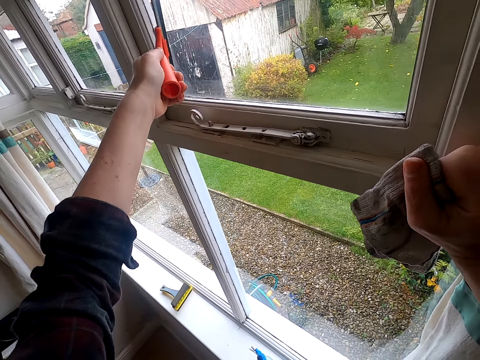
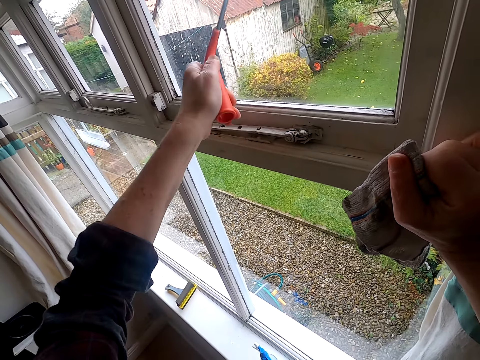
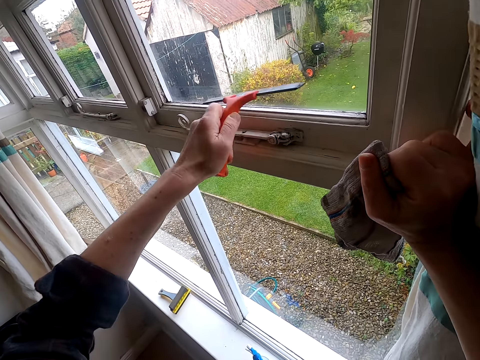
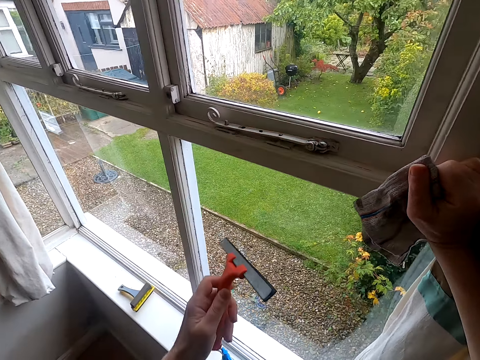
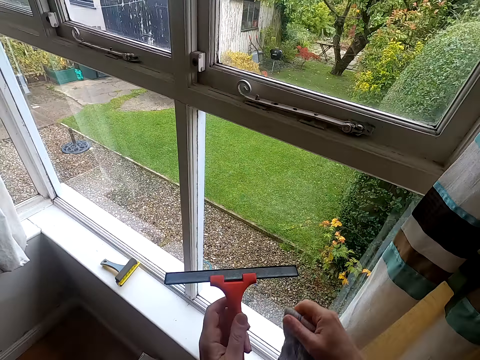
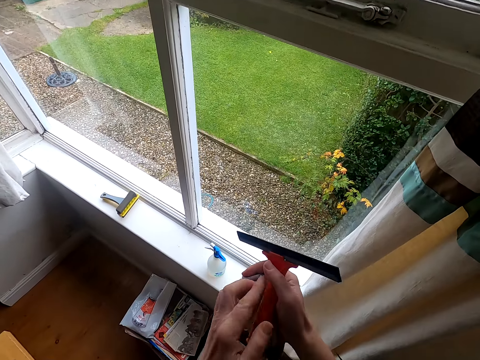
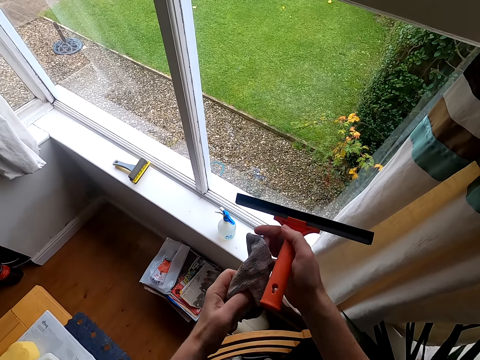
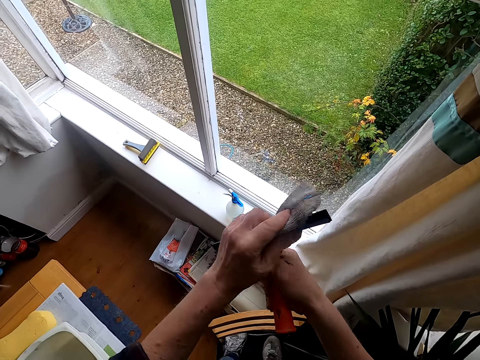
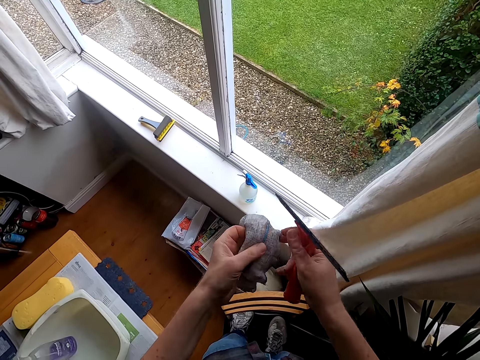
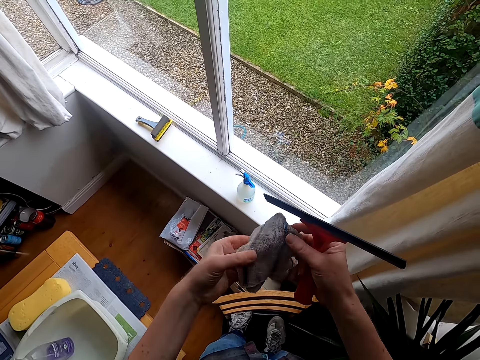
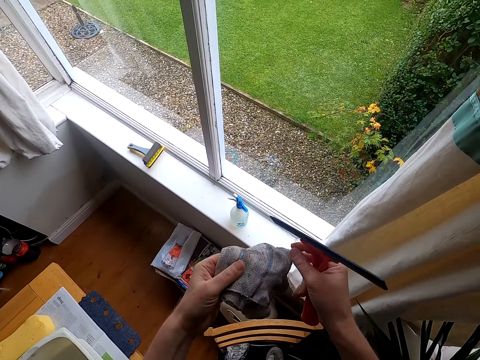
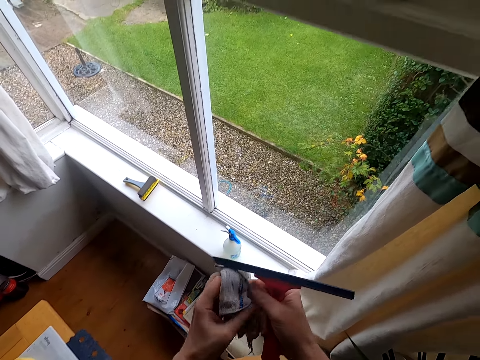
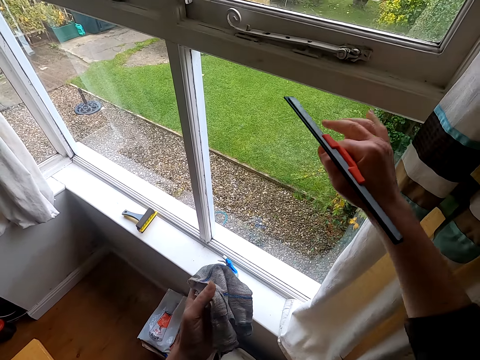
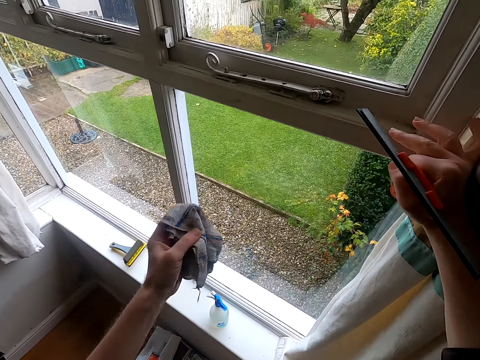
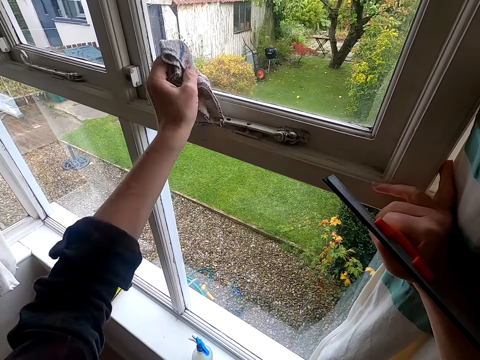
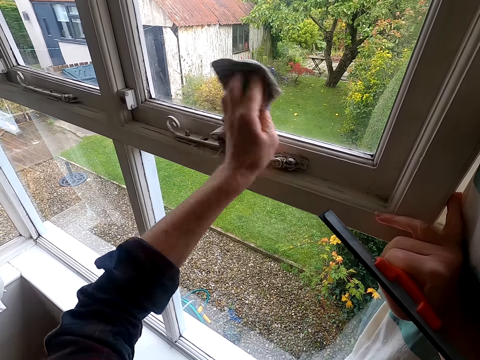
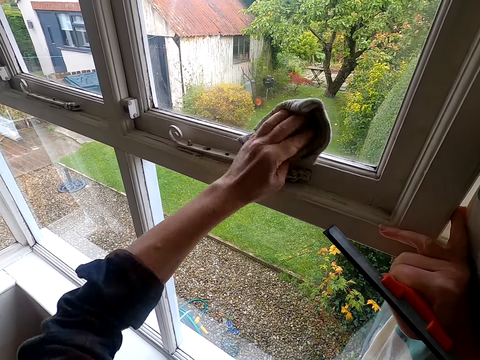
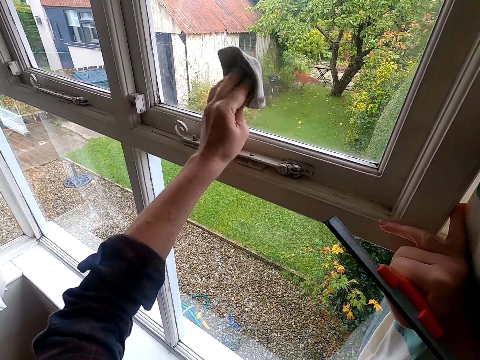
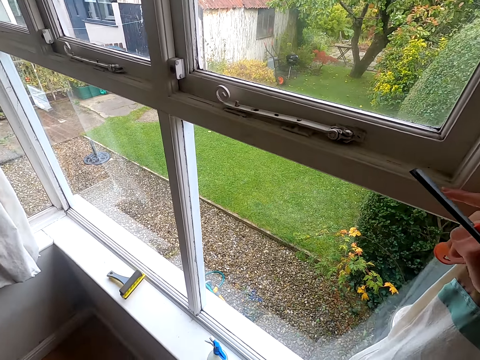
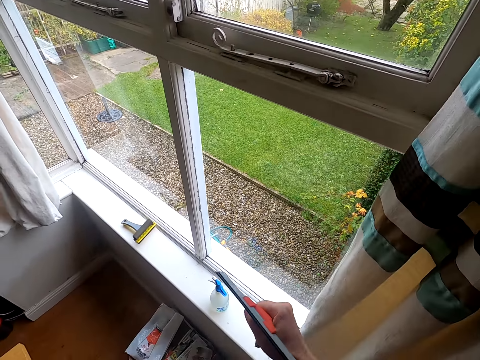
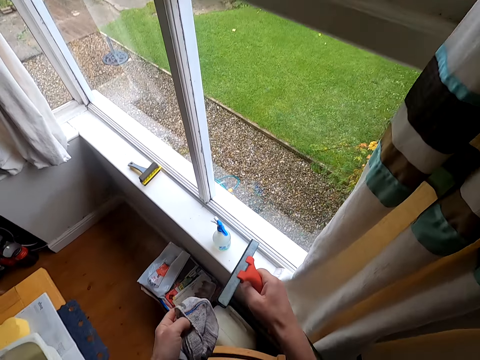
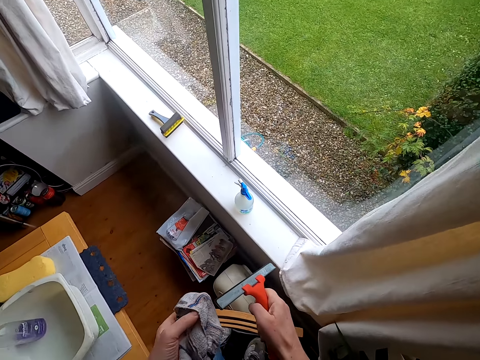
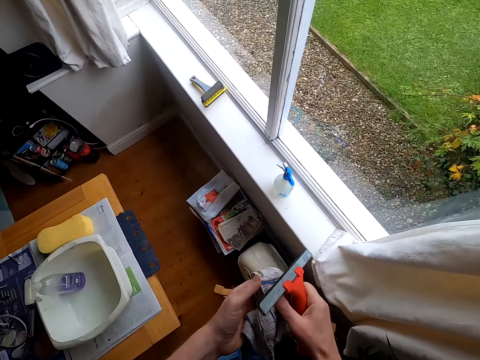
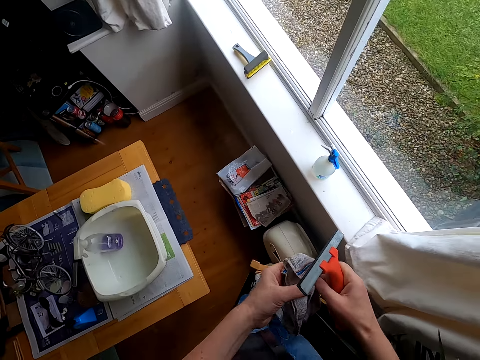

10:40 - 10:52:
The camera wearer wipes a squeegee with a kitchen towel. He unfolds the kitchen towel with his hands. He moves a curtain with his hand. He wipes a window glass with the kitchen towel. He looks around a room.

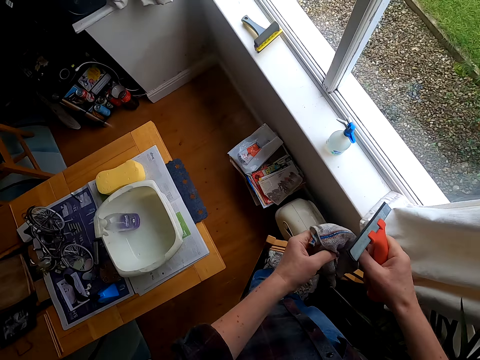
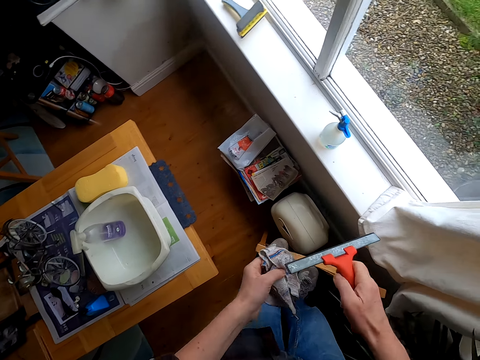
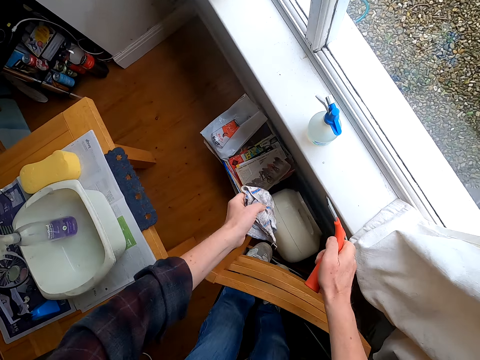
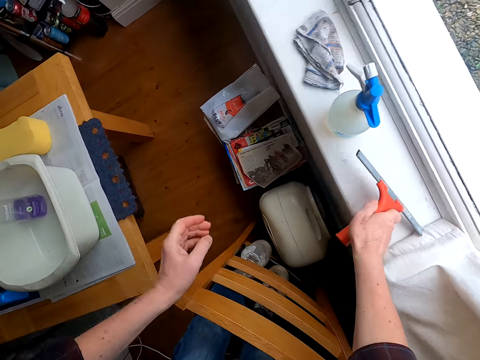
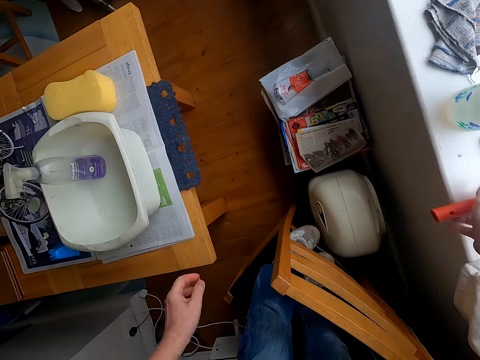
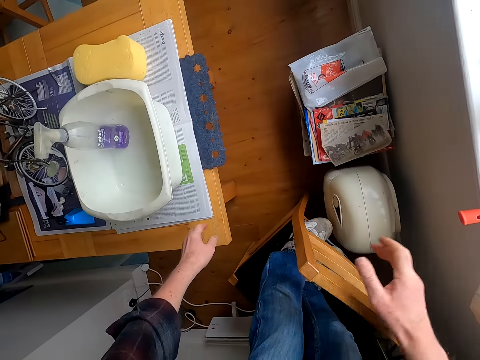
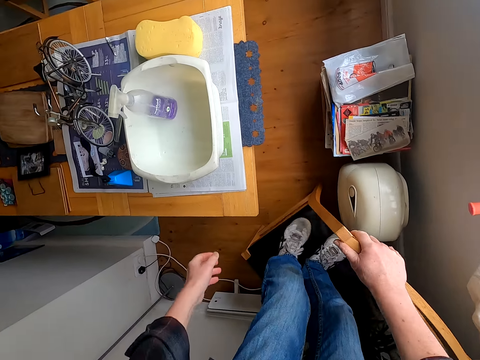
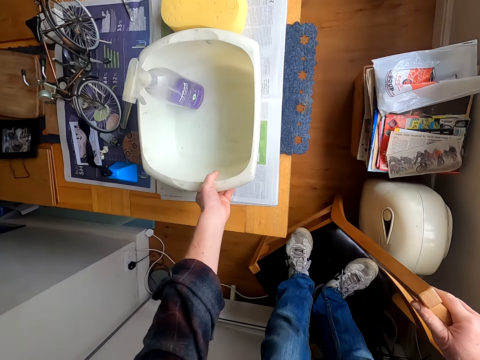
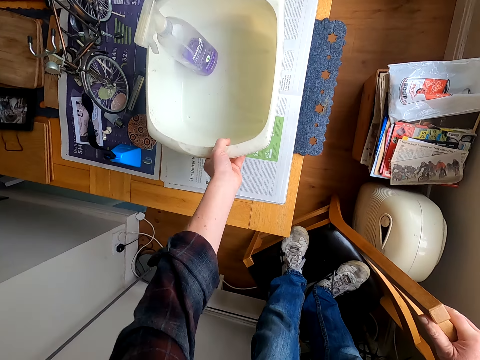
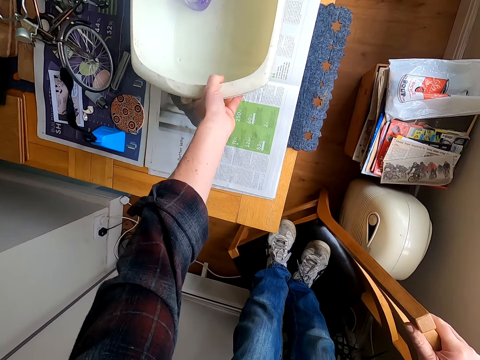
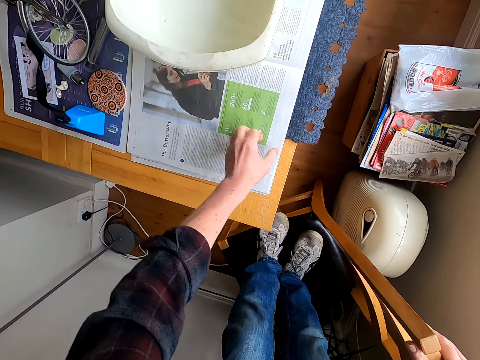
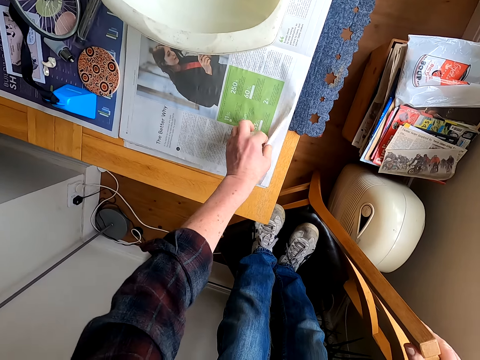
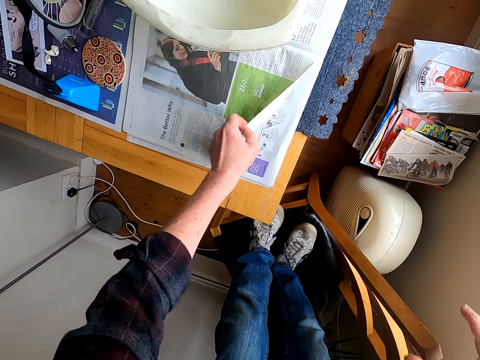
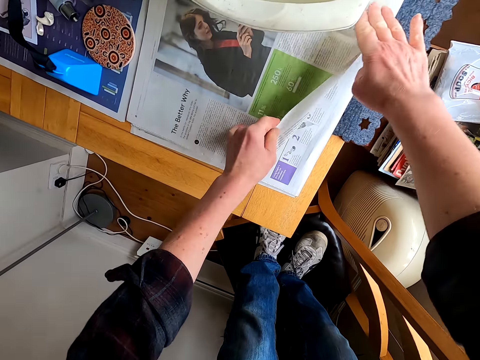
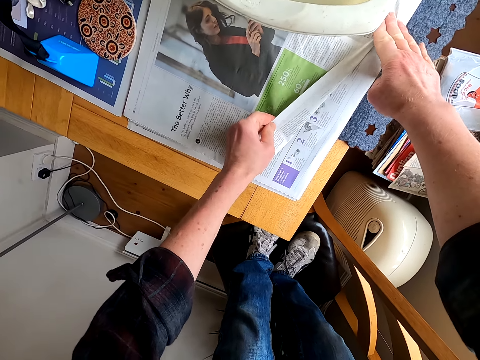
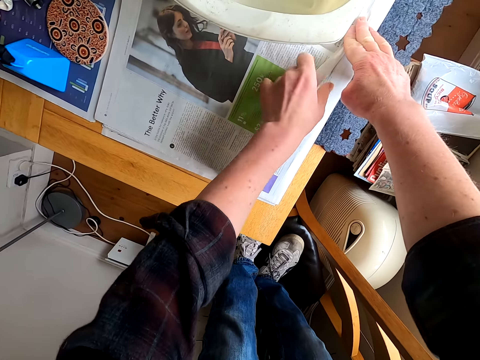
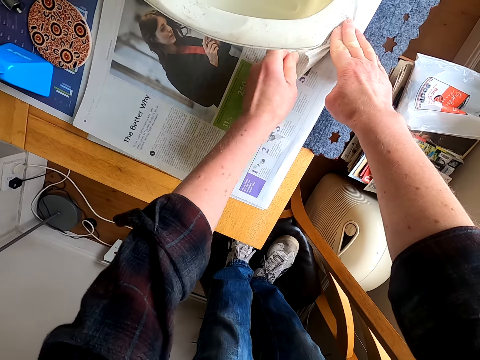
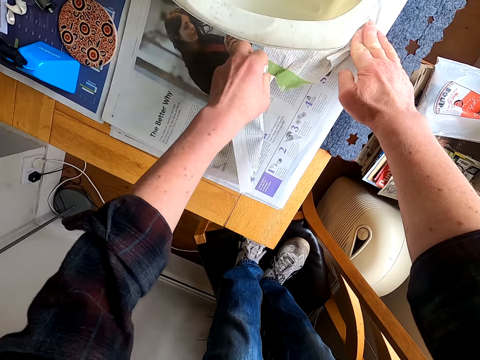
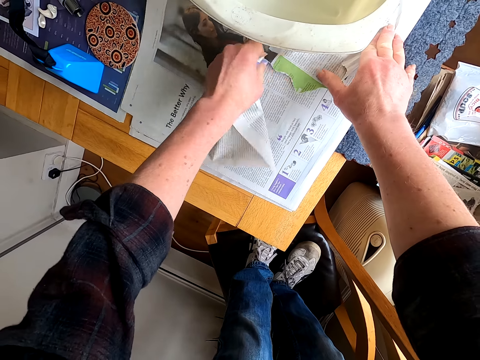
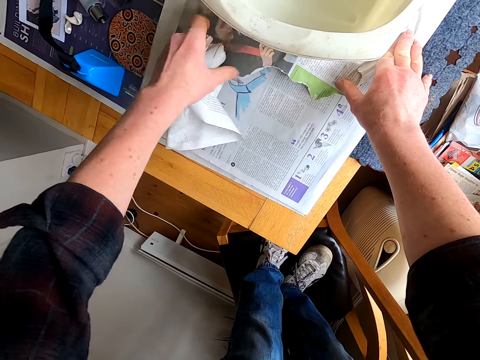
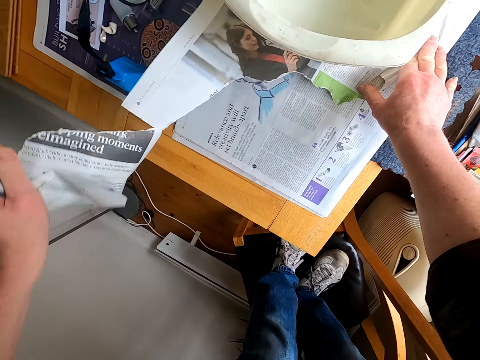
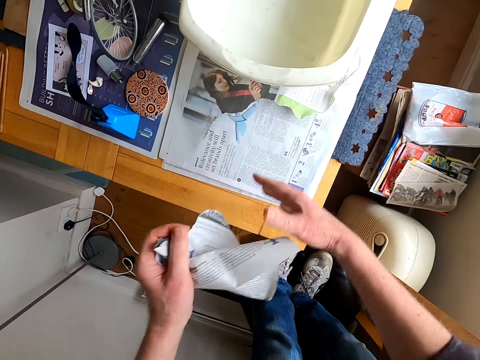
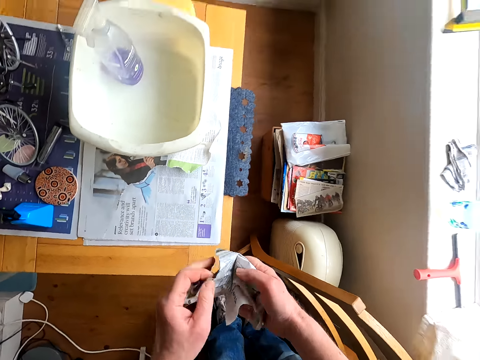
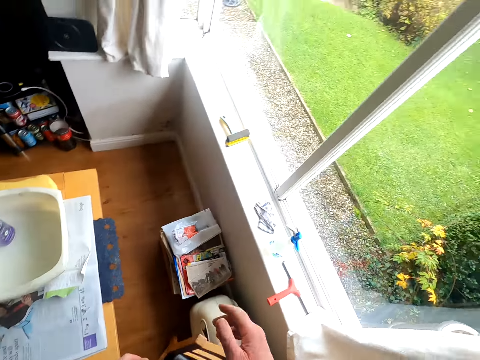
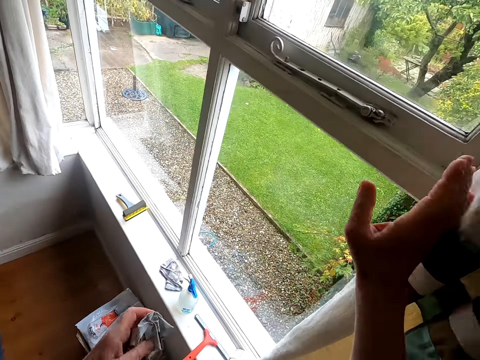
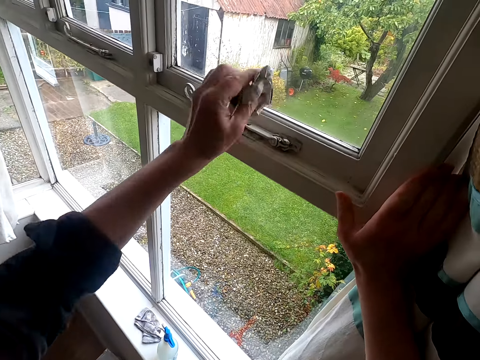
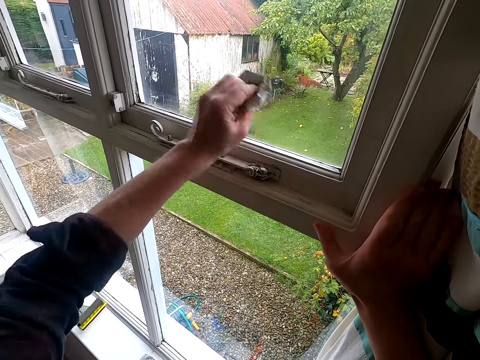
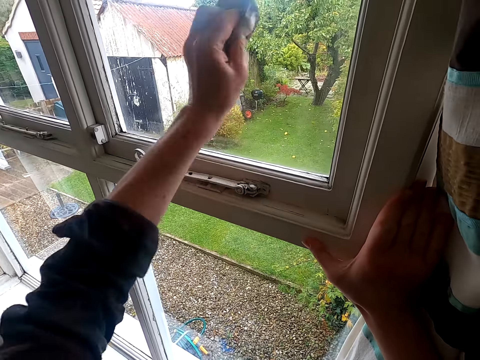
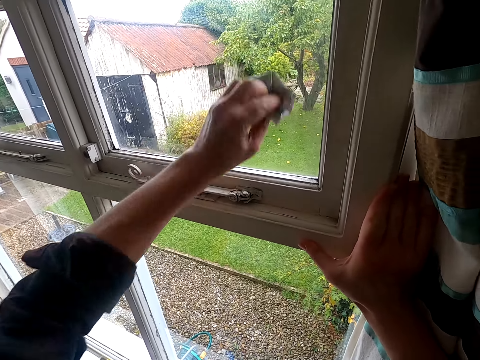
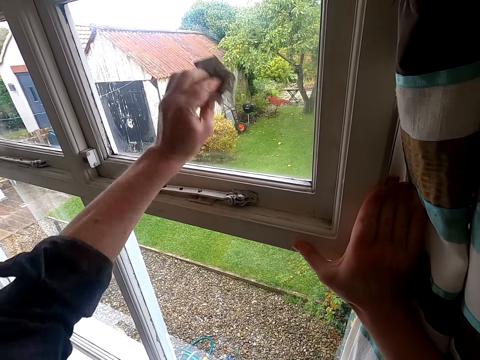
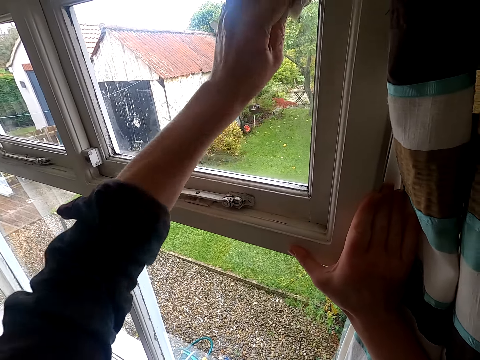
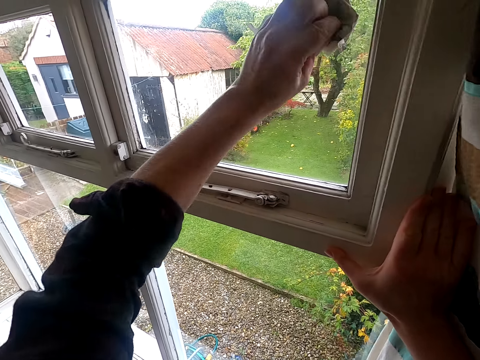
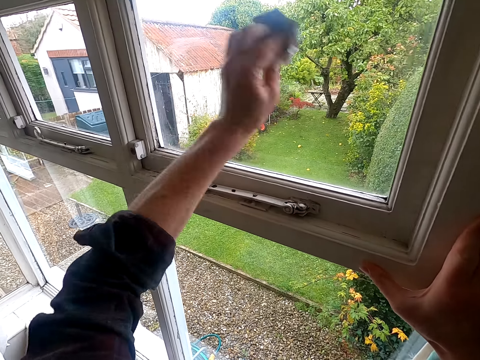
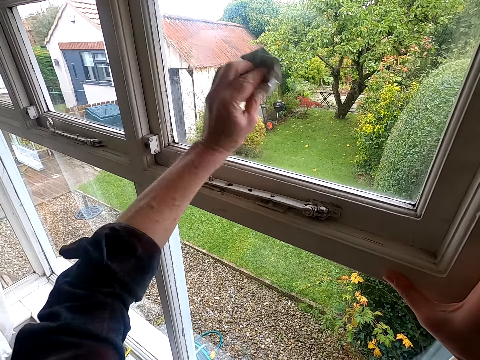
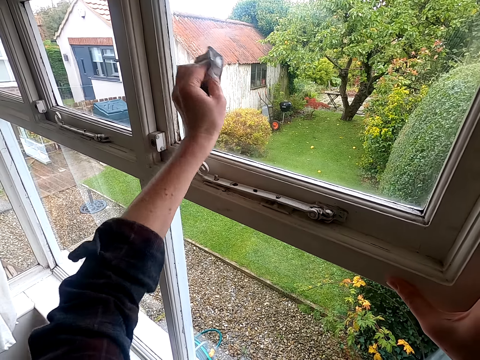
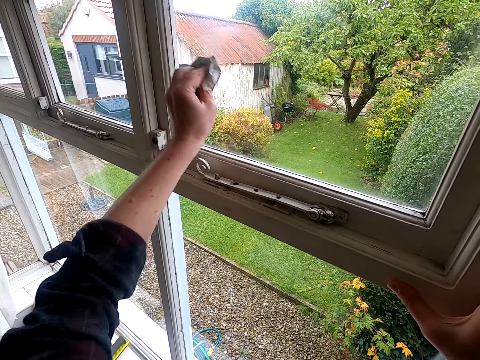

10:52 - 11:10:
The camera wearer puts down a kitchen towel and a squeegee on a window. They look around a room. They move a basin on a table. They cut a piece of newspaper. They fold the paper. They cut a piece of paper on the table. They wipe the window glass with the piece of paper.
